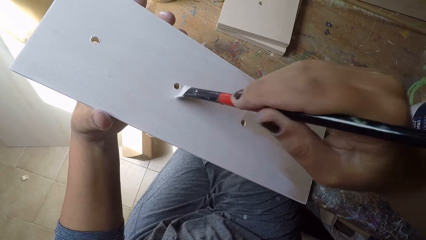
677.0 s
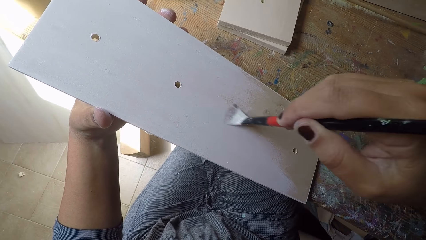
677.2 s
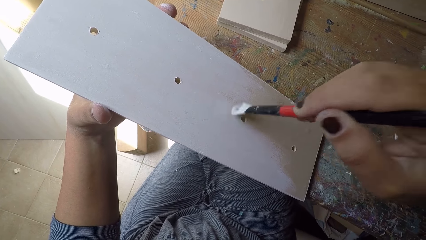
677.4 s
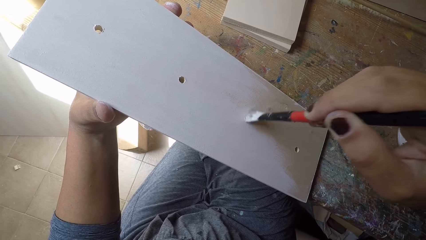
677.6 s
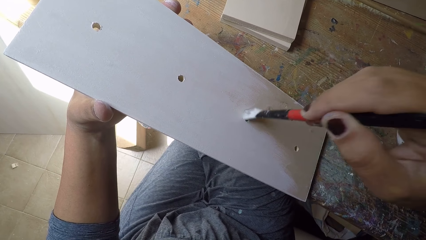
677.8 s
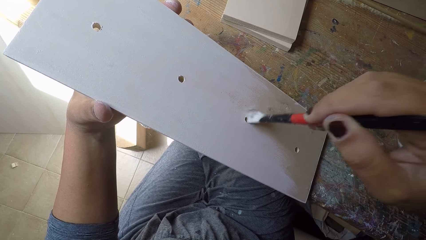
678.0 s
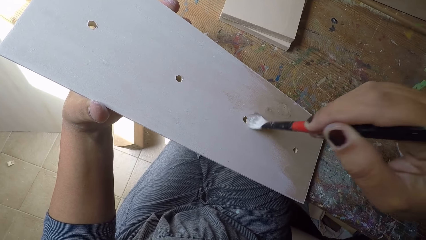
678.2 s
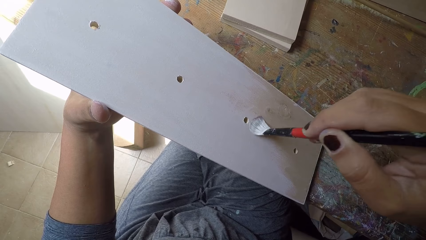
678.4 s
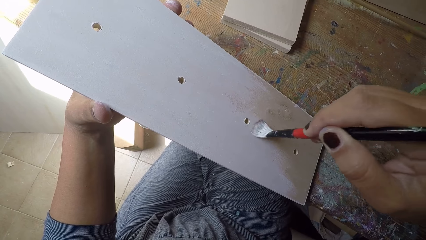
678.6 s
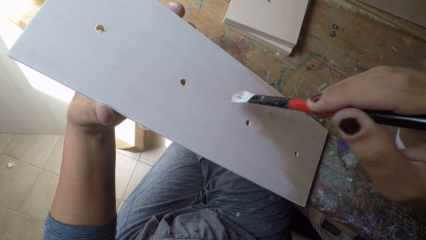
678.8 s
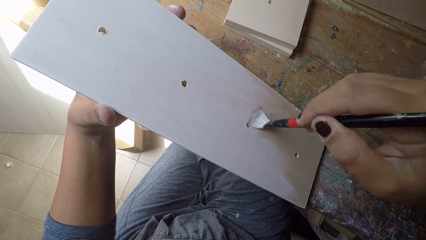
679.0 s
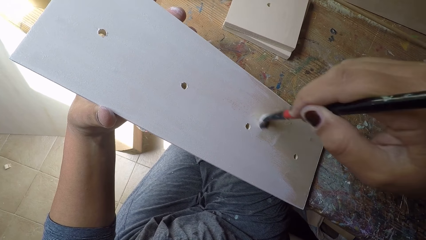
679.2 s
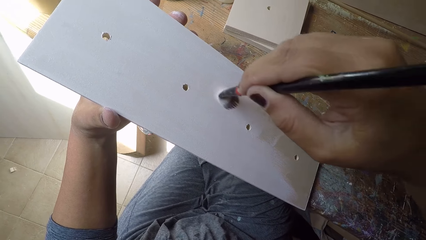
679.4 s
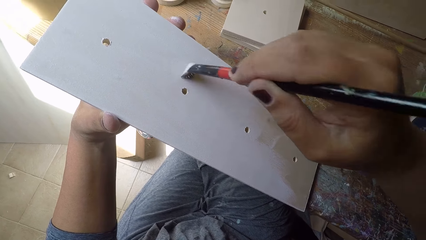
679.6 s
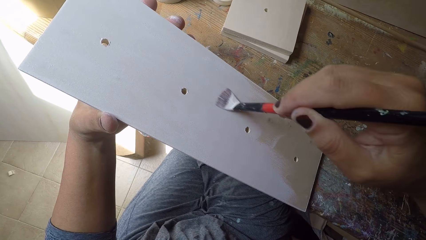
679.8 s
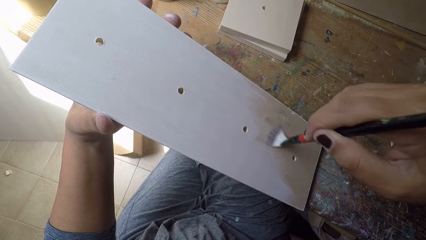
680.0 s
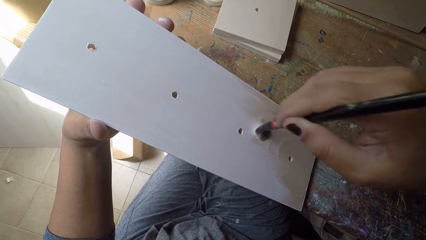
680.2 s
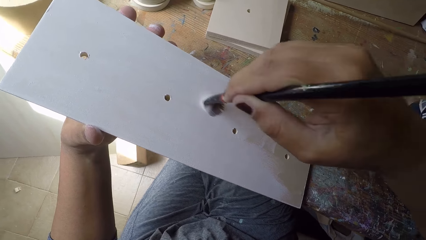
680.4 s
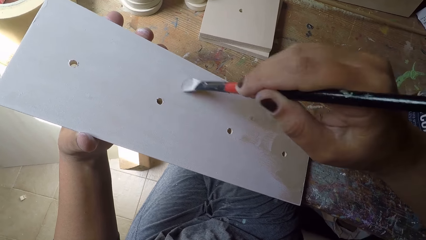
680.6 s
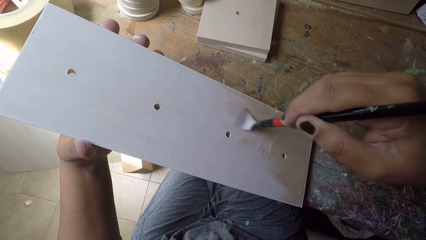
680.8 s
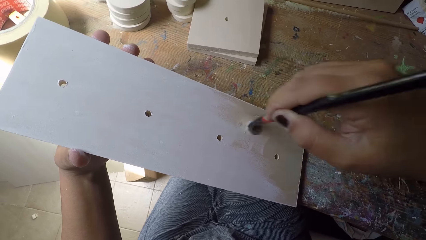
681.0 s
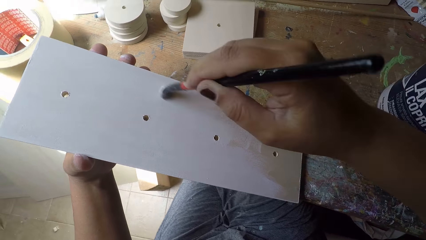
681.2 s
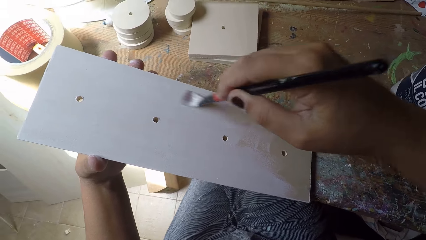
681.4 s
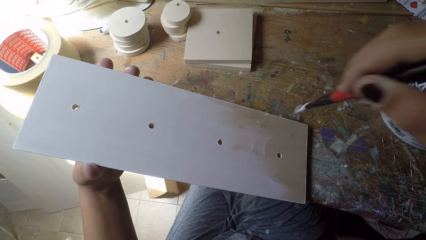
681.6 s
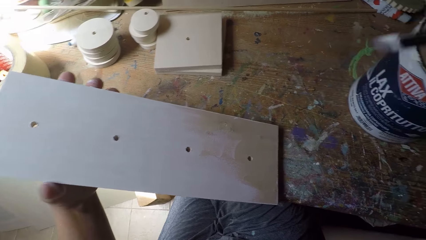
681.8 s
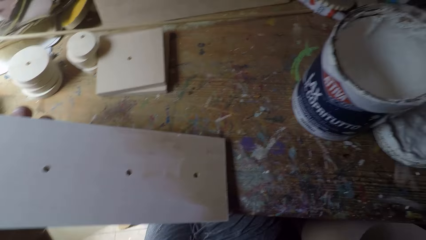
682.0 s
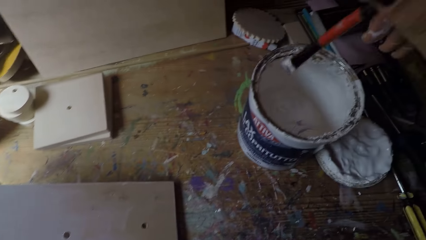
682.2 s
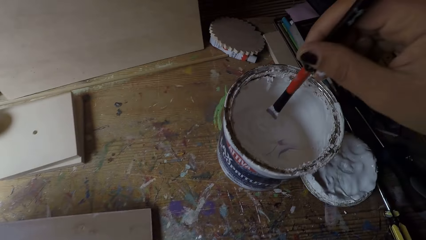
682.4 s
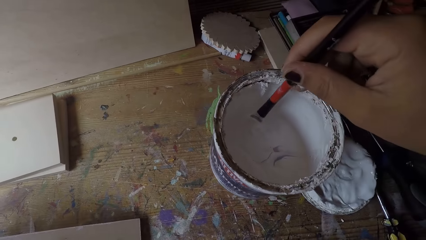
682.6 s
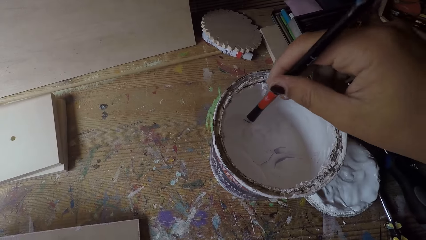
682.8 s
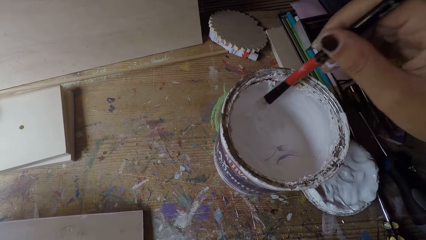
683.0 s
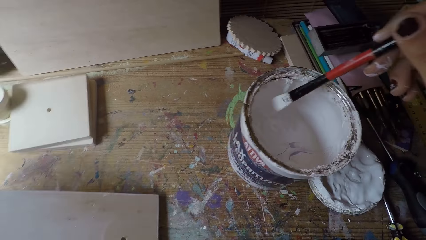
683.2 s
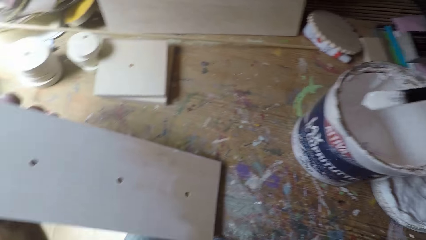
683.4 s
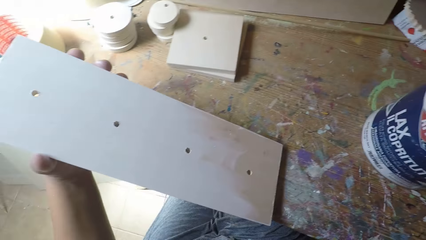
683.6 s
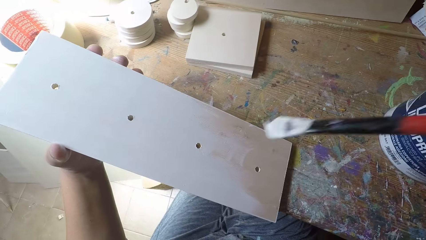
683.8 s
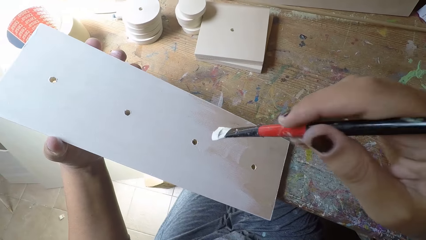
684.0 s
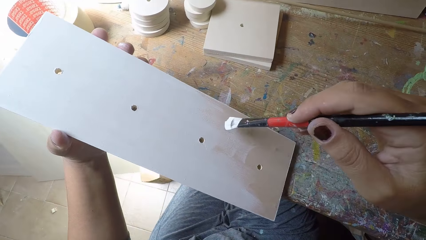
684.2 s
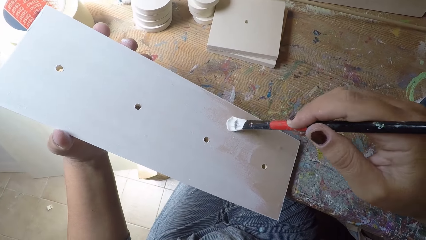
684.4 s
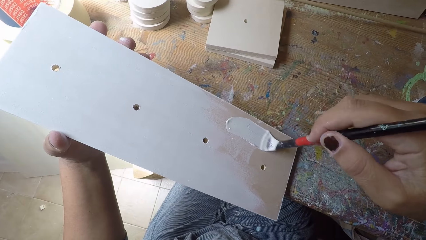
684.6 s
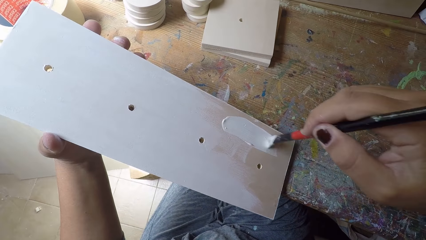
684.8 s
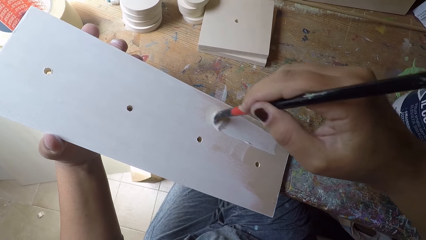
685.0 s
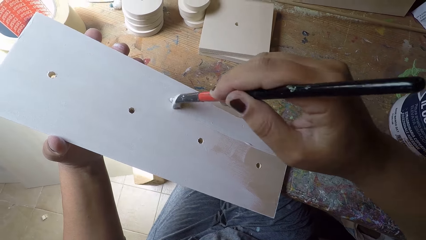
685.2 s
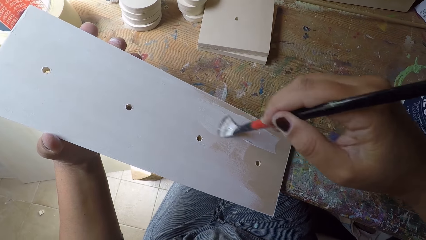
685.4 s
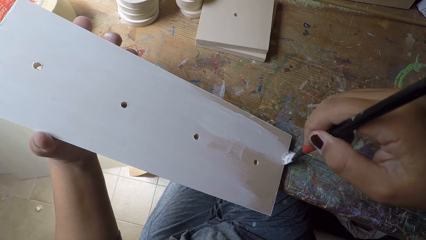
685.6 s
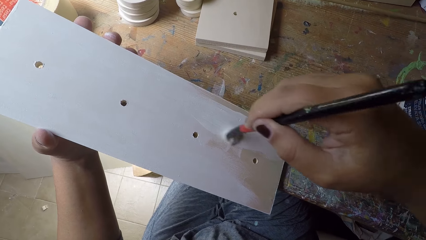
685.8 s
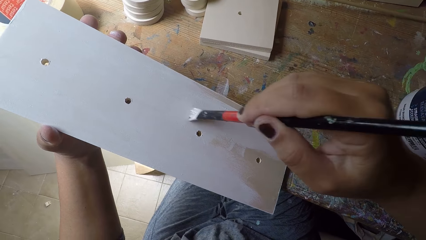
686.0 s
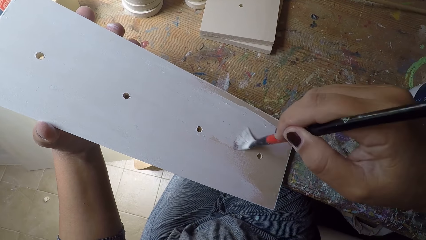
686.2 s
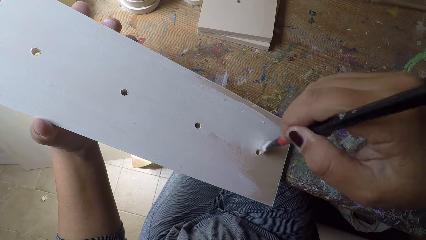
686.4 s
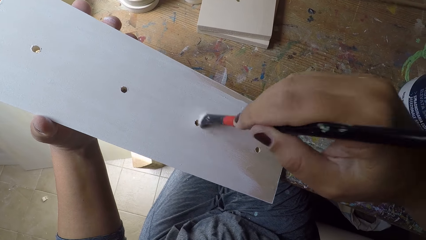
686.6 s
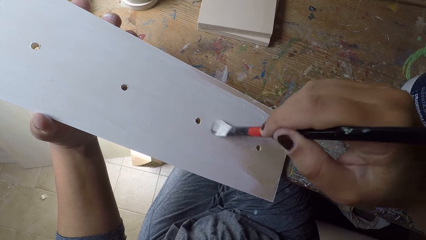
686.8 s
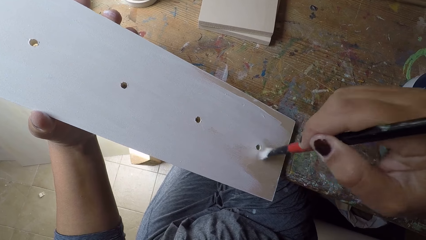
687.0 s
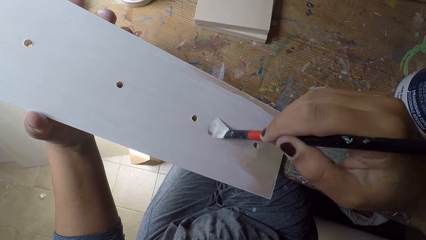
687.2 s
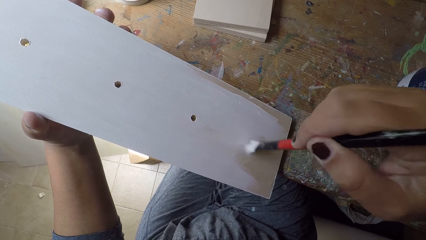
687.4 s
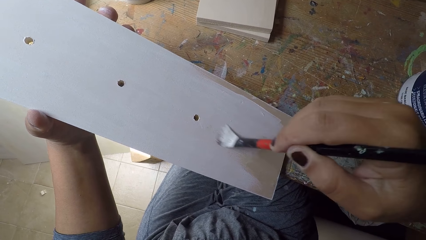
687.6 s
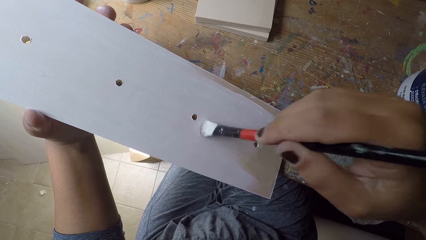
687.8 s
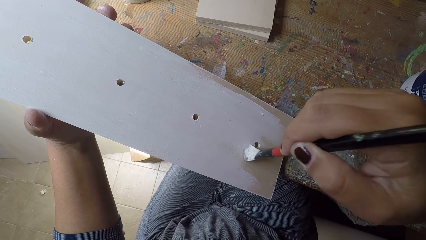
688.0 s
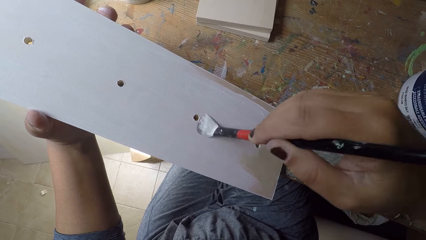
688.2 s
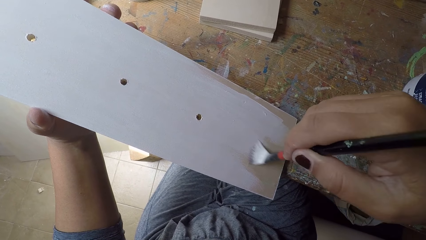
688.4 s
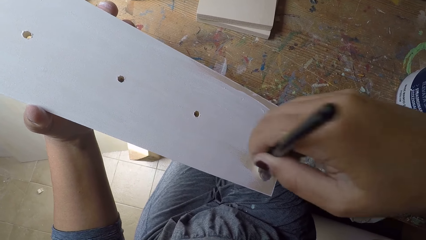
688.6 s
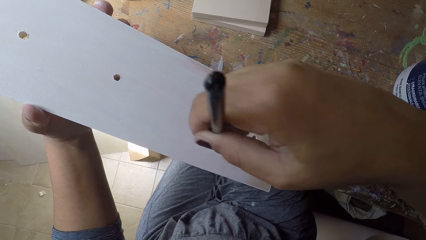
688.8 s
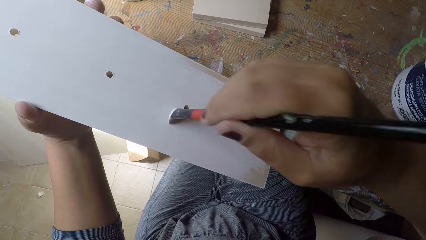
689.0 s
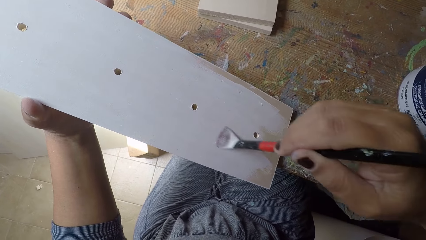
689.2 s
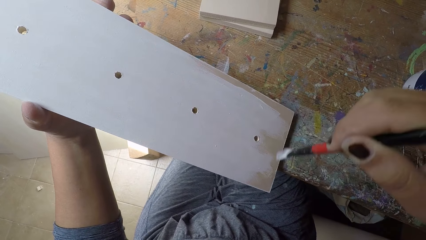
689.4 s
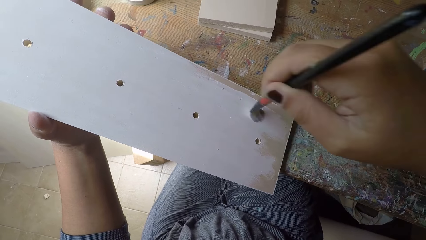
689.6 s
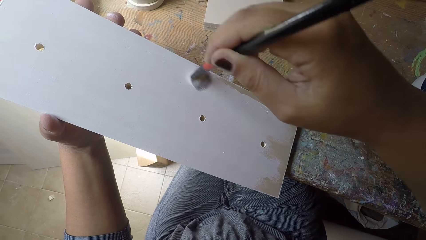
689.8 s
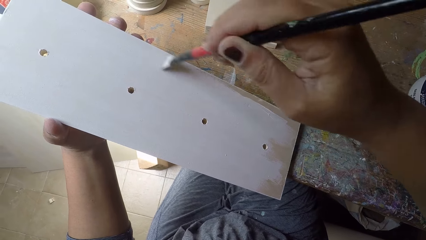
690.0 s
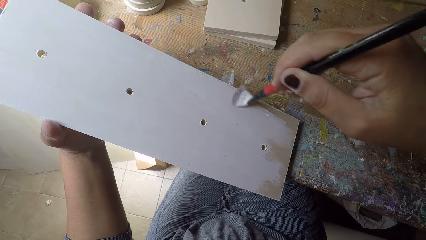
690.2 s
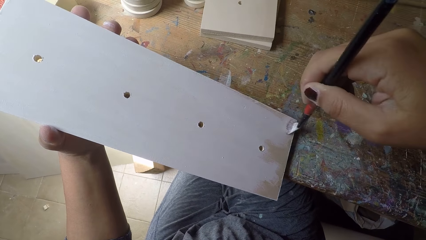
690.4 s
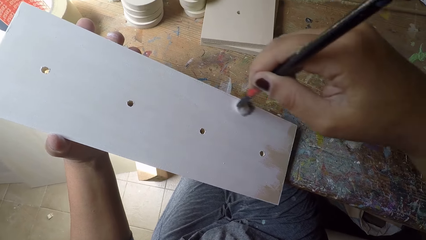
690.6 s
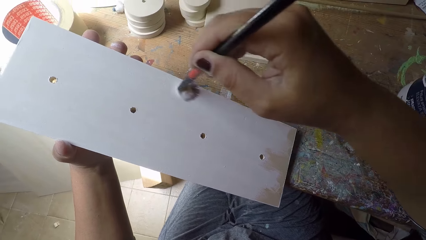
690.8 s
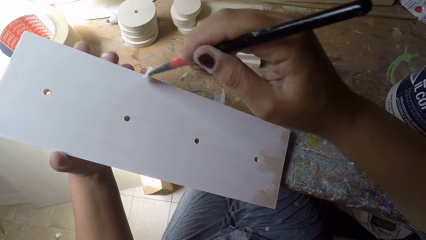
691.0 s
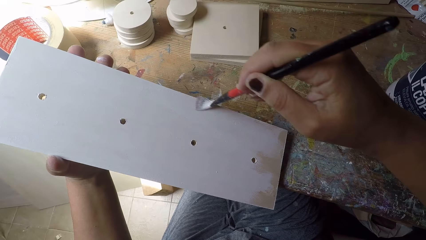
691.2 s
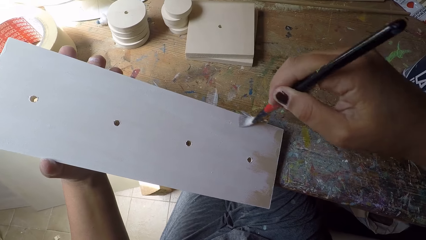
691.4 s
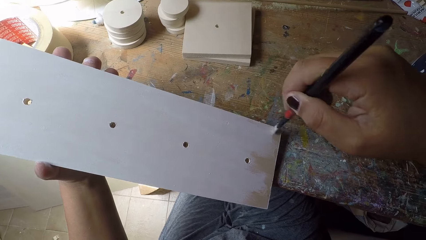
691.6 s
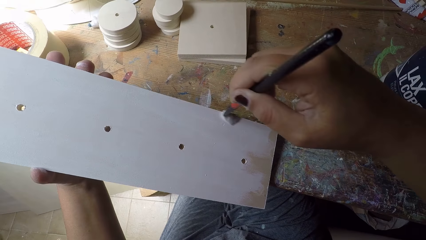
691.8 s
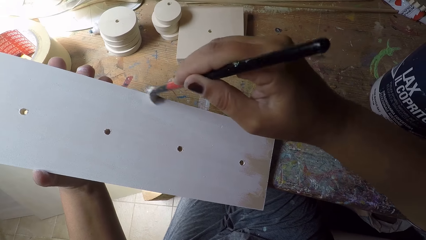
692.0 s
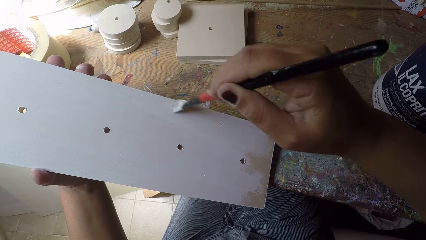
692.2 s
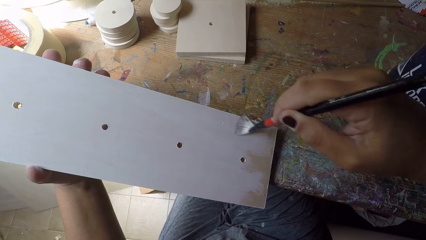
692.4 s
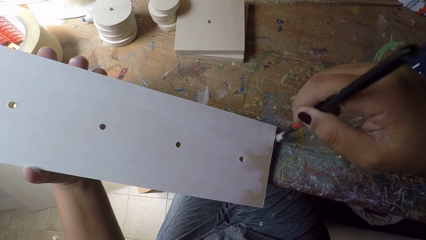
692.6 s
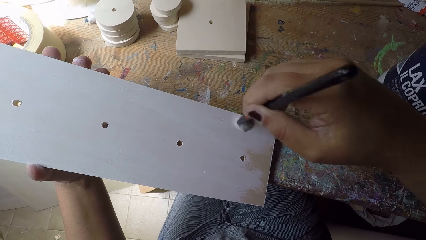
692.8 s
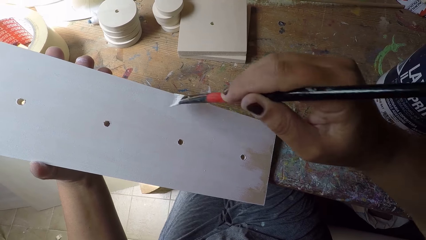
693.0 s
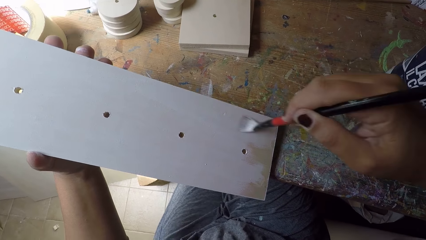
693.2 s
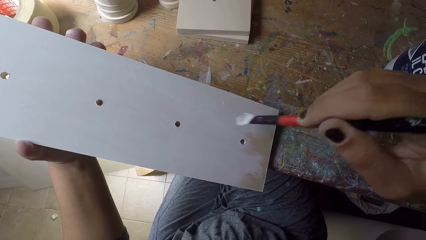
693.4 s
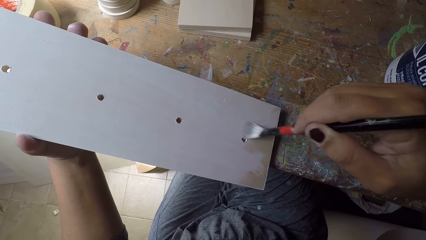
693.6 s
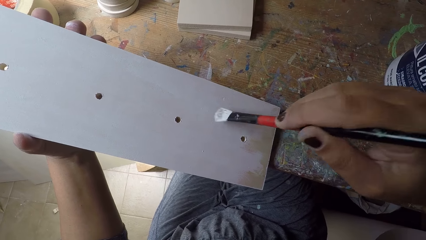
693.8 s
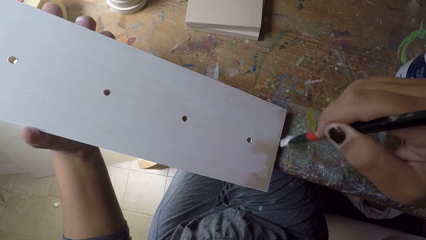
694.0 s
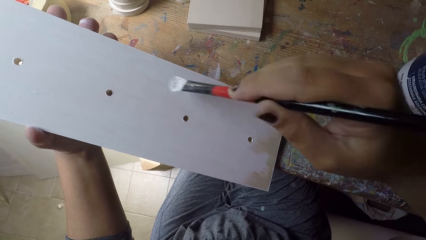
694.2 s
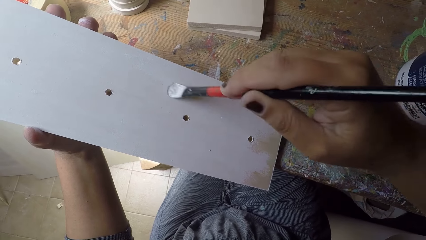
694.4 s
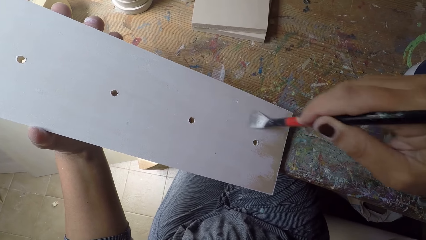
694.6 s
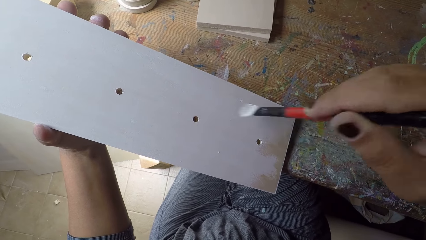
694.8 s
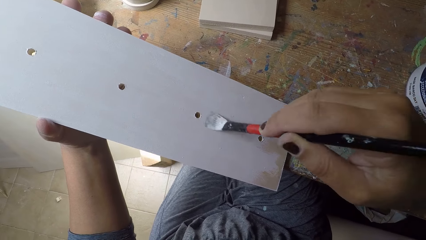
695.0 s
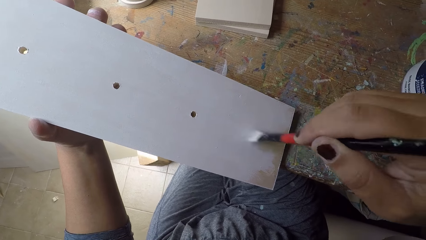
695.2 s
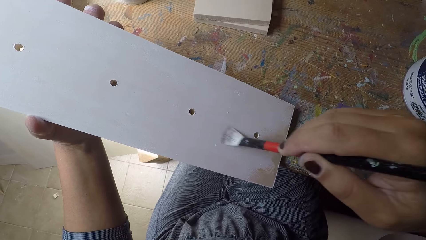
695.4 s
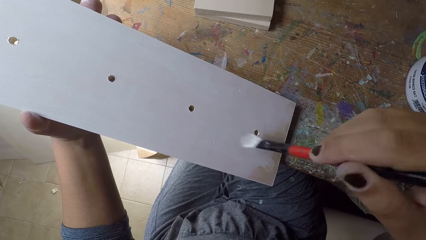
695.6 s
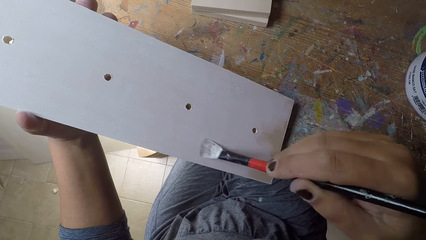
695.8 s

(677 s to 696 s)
The camera wearer dips the paintbrush in his right hand into the paint can. He paints the wooden plank with the paintbrush in his right hand.
